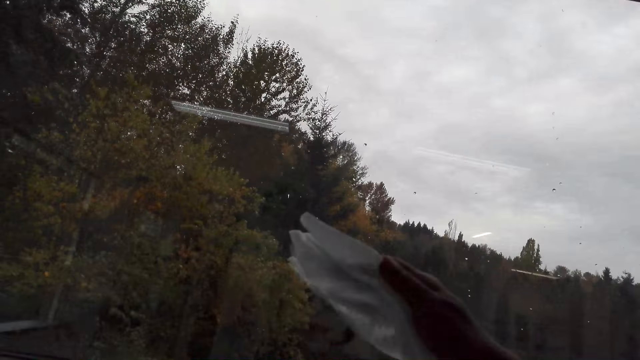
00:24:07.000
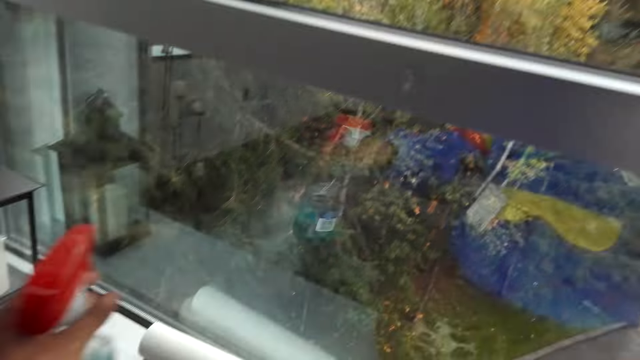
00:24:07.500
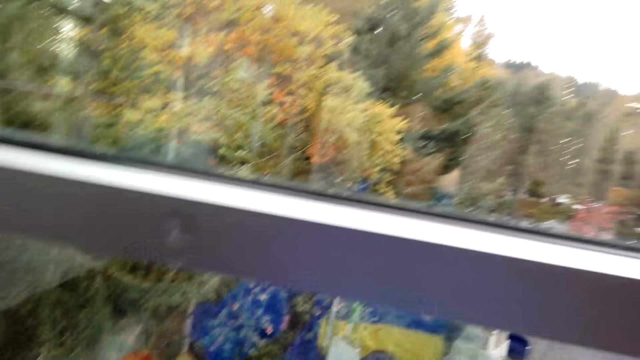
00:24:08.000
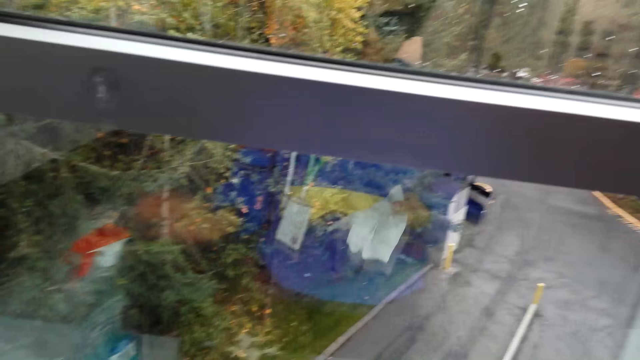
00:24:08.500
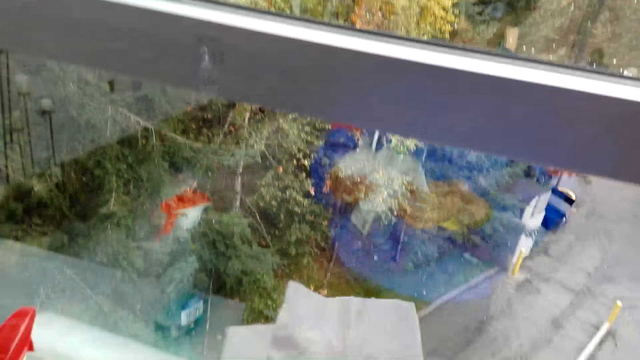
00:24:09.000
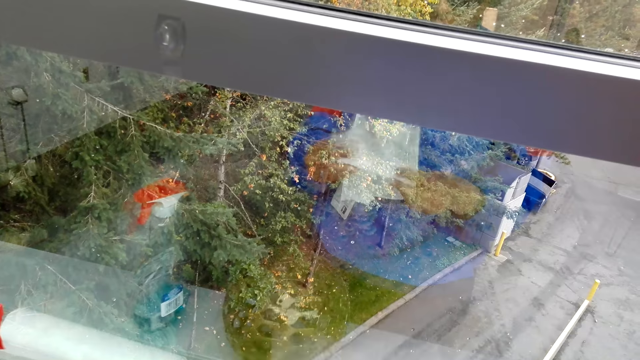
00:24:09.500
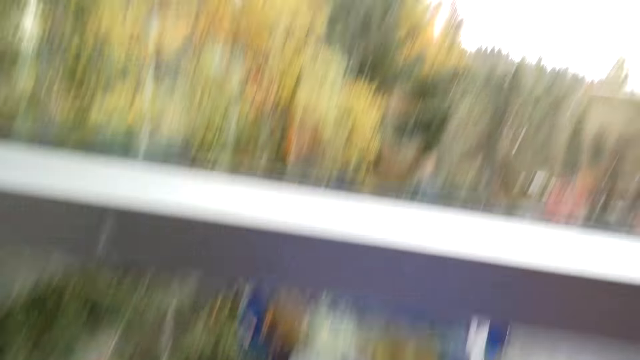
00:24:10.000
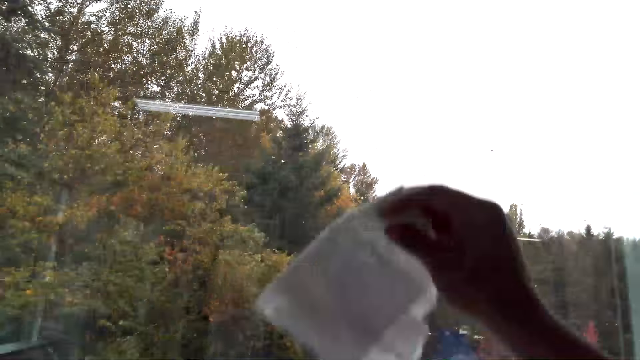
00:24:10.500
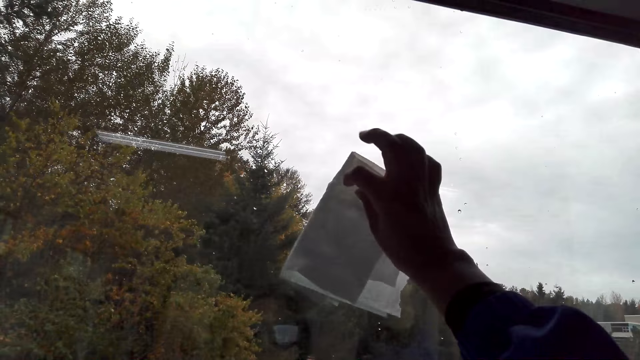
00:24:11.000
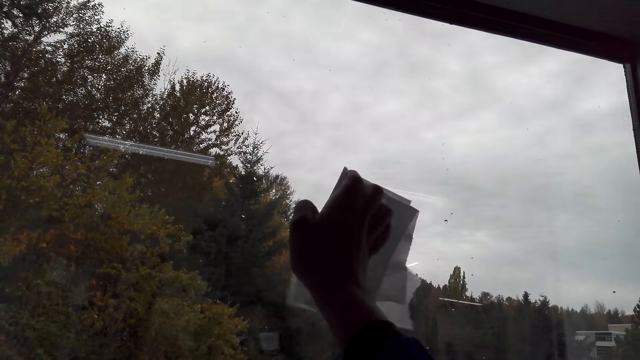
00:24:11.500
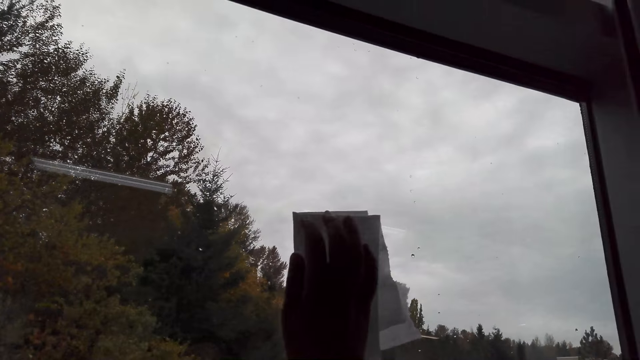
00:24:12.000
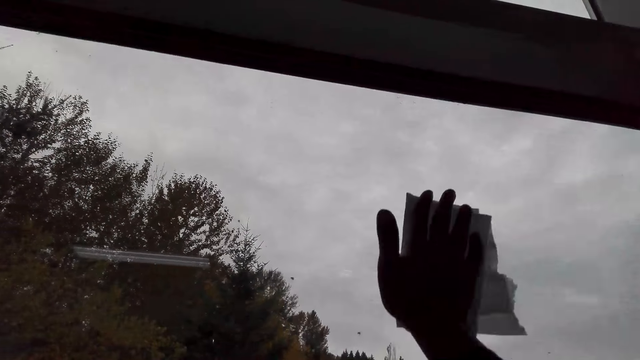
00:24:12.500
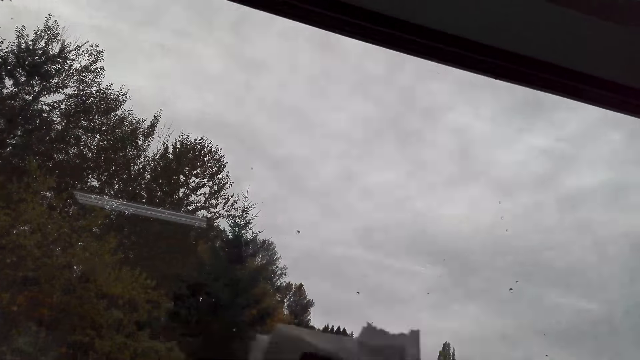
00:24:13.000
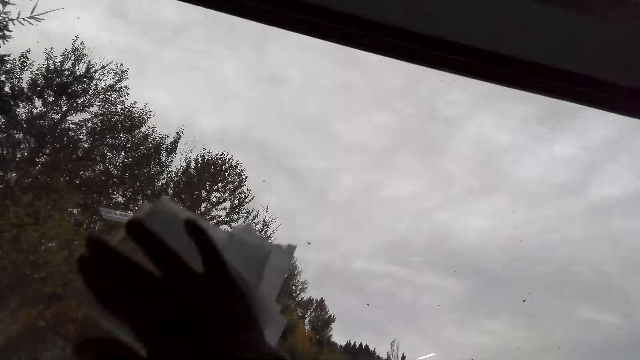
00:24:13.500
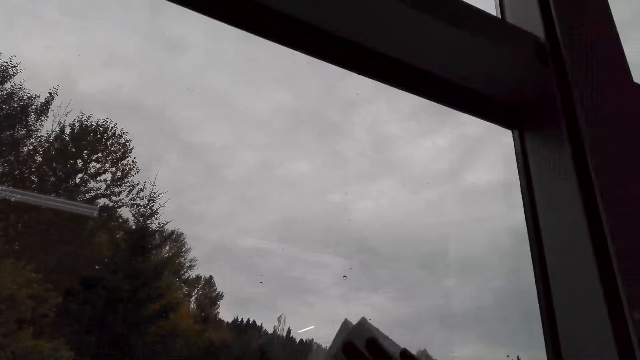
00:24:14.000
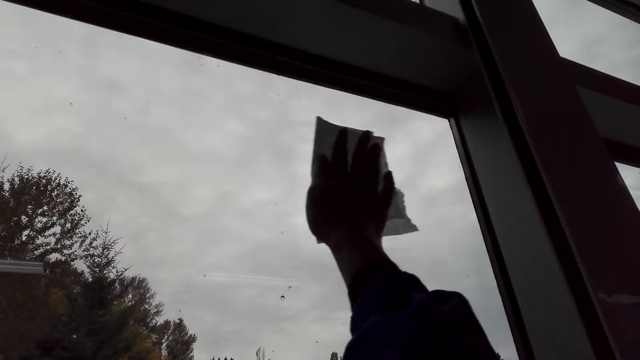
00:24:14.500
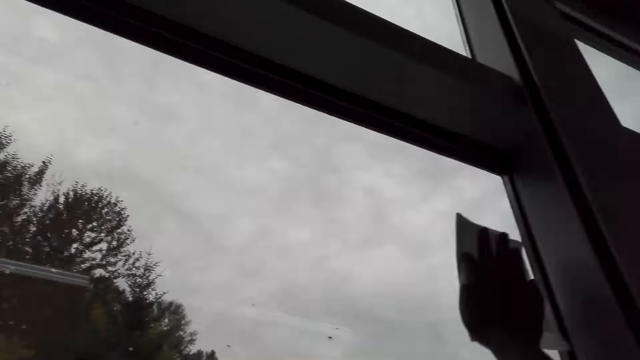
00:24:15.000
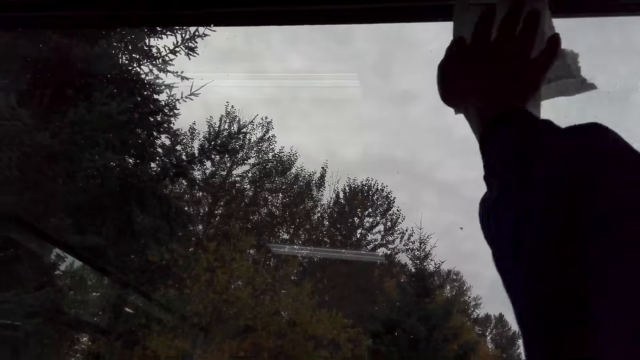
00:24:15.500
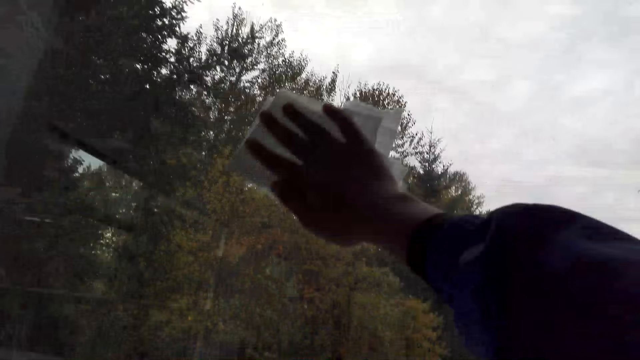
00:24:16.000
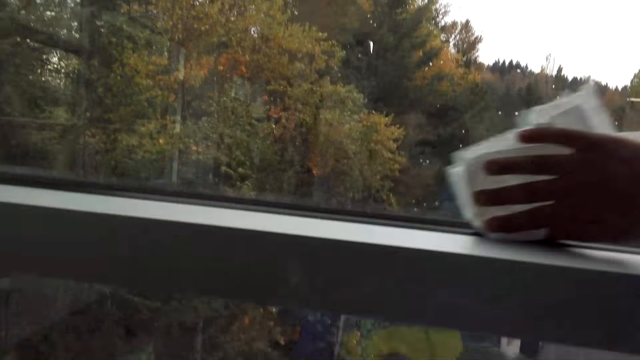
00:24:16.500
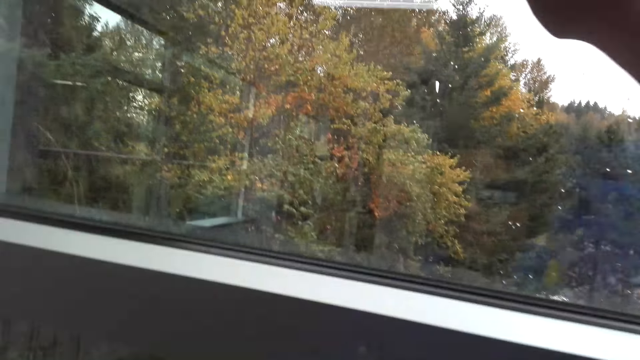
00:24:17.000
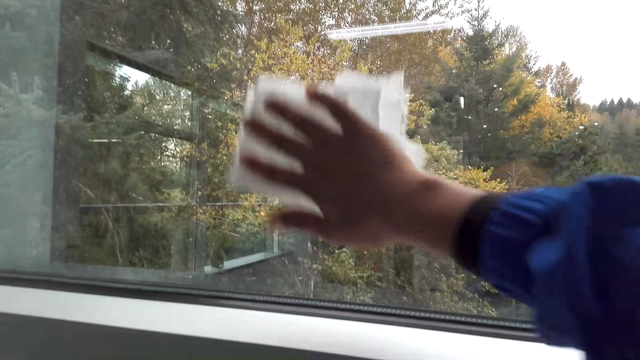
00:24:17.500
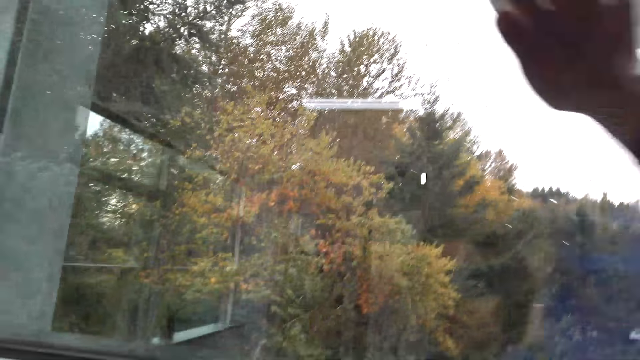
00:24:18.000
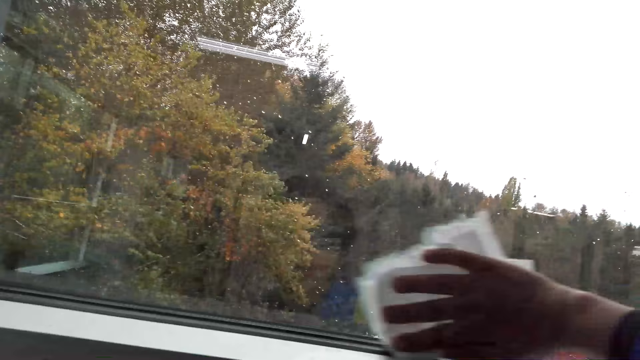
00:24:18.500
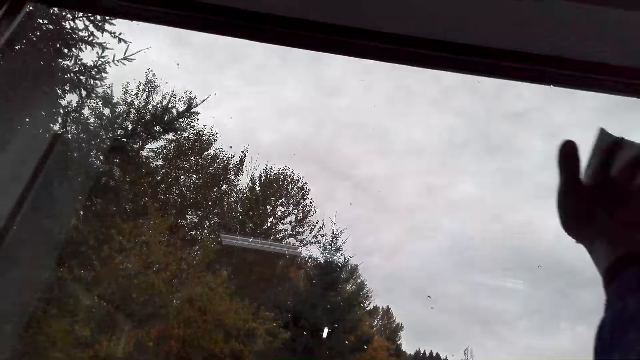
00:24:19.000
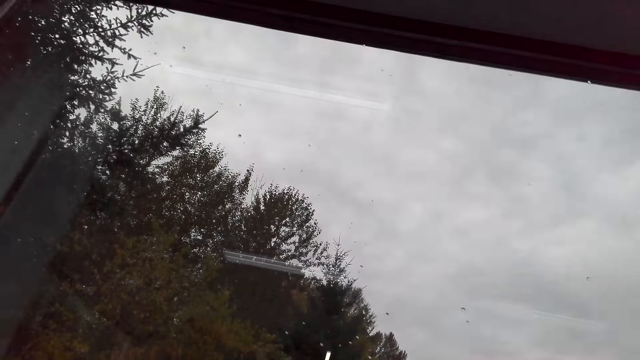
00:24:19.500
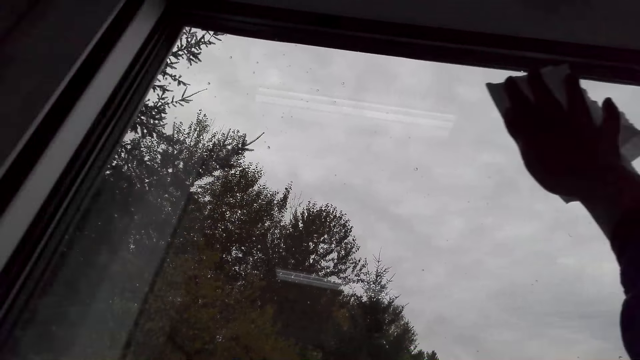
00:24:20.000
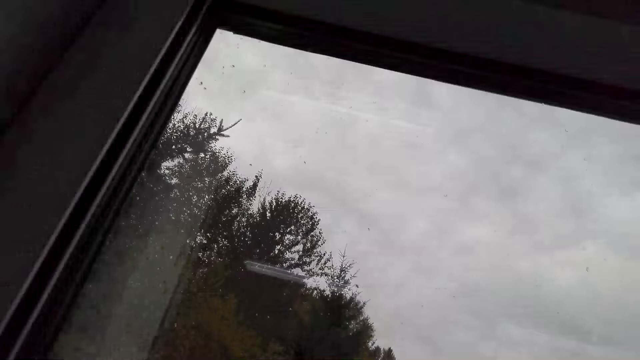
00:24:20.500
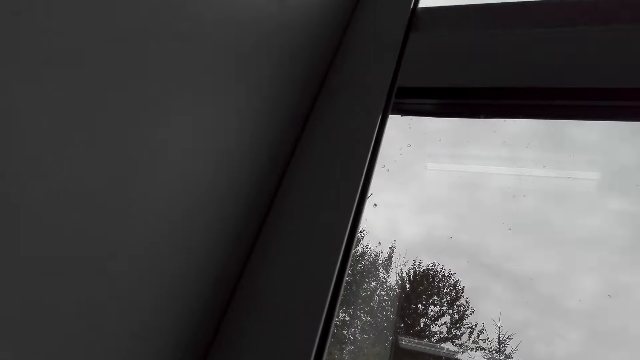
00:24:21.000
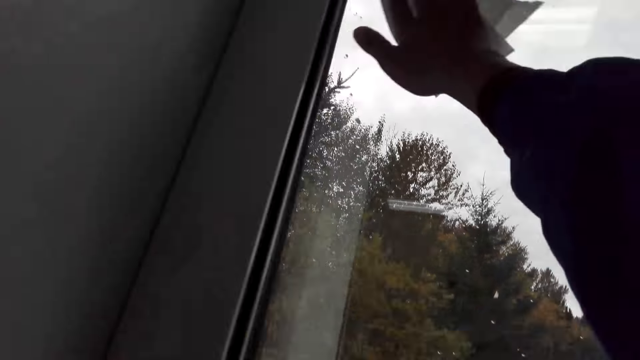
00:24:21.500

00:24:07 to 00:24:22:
The camera wearer places down a window spray cleaner. They fold a tissue. They wipe the window. They talk. They wipe the window.

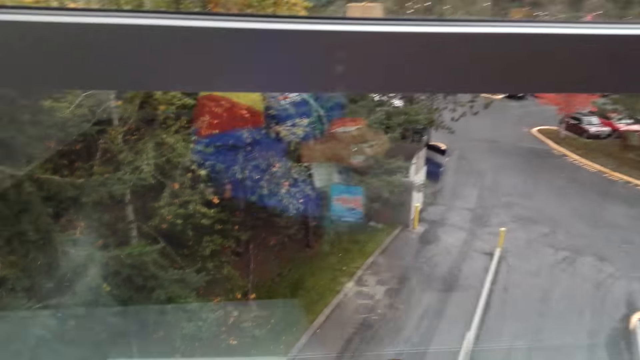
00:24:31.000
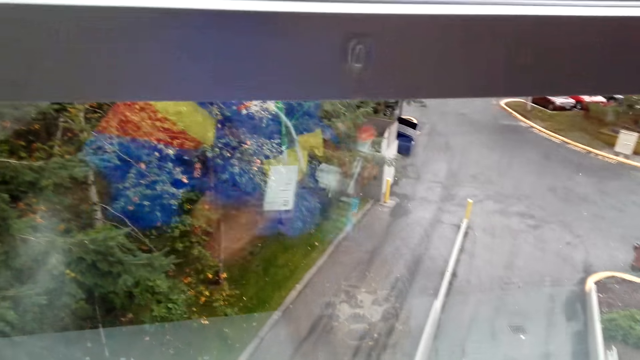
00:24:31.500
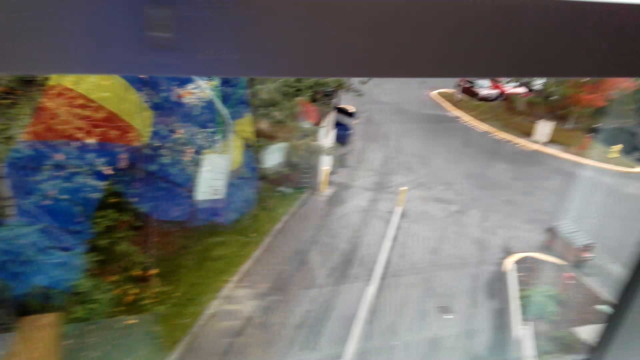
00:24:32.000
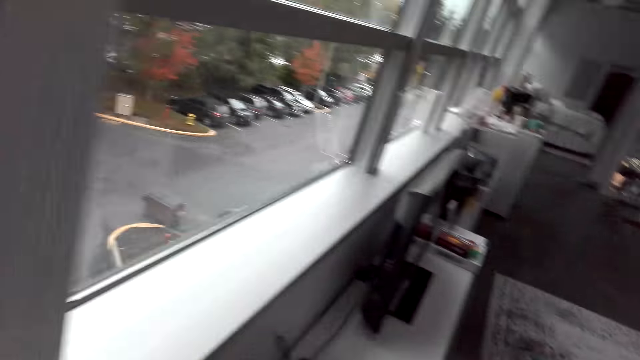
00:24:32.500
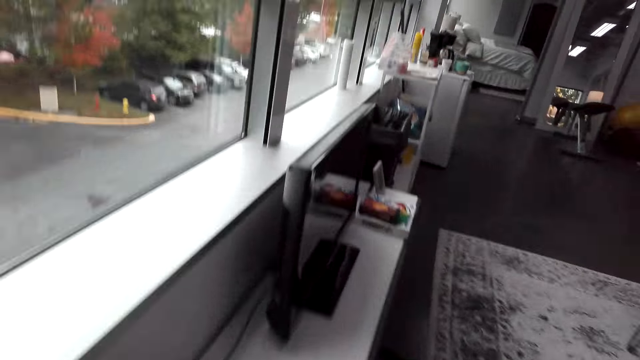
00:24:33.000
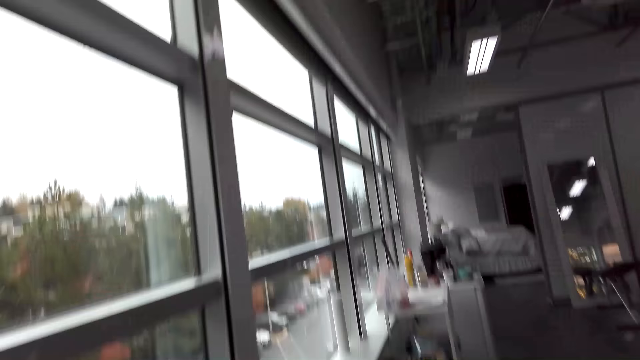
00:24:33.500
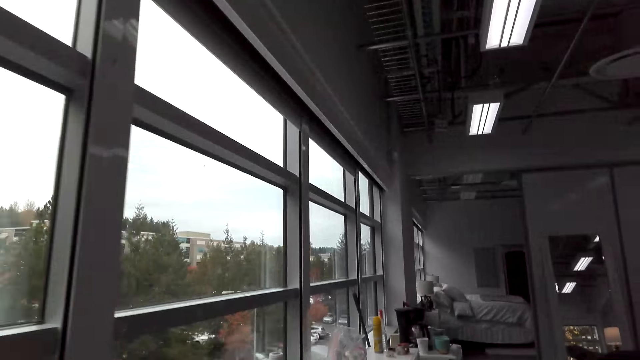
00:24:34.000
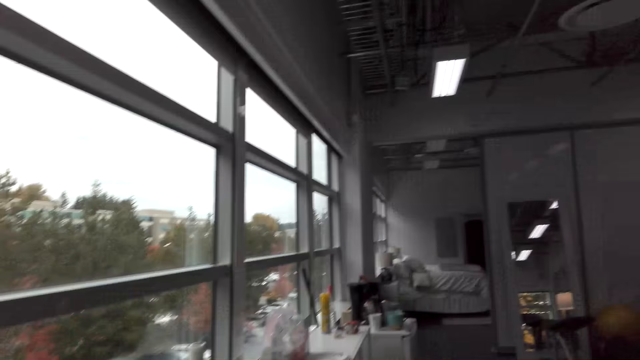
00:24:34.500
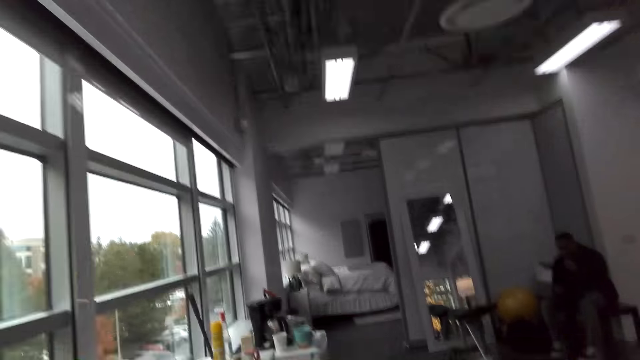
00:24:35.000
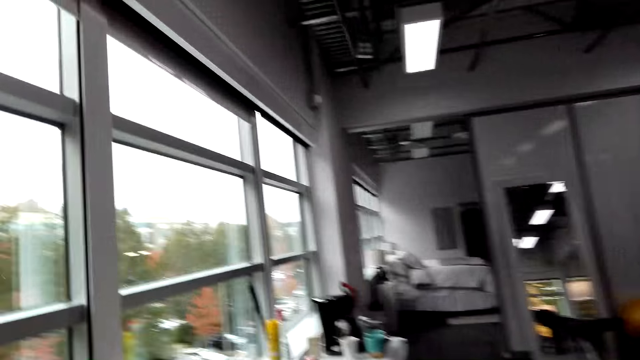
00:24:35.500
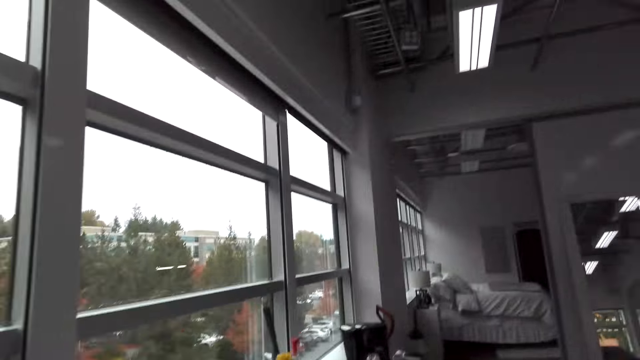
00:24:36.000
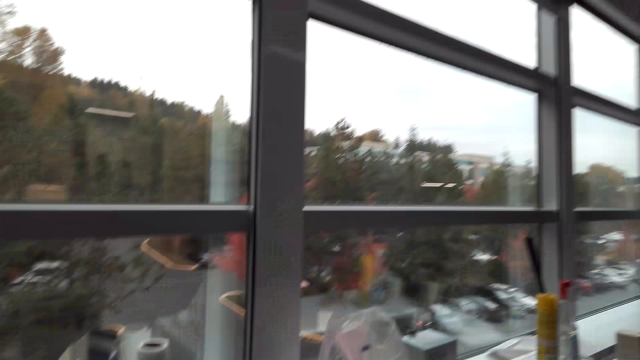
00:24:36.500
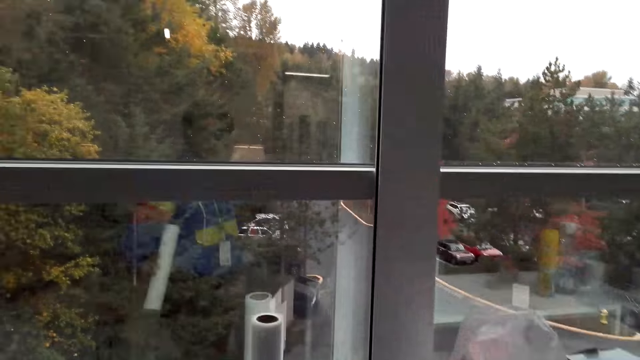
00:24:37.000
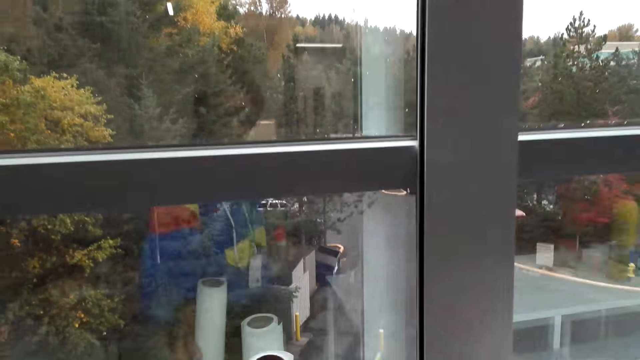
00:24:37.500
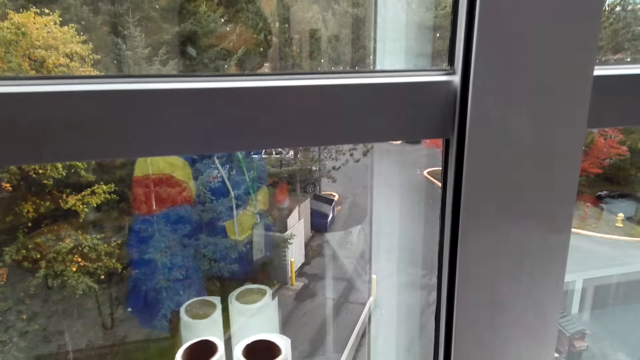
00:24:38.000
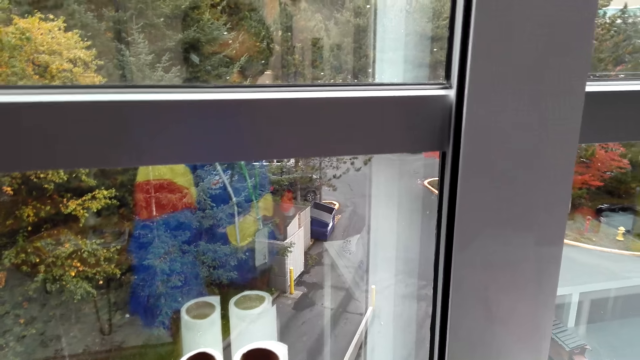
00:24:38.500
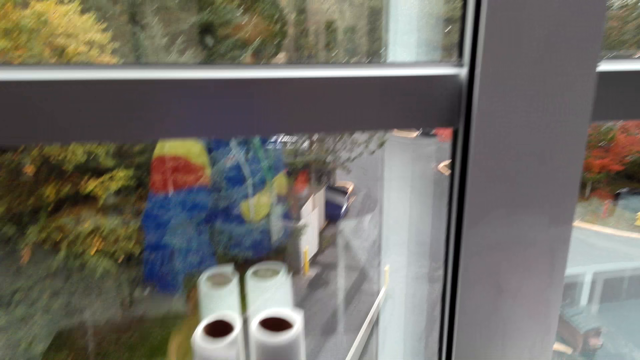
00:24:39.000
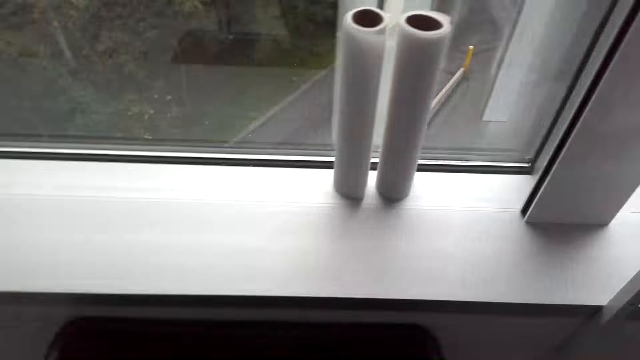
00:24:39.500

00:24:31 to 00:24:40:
The camera wearer talks. They watch the background. They place down a kitchen roll.
